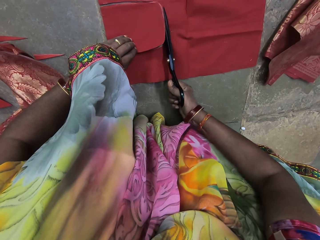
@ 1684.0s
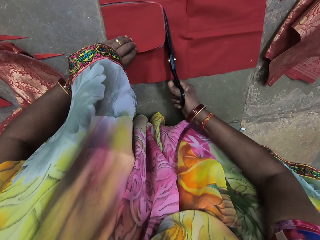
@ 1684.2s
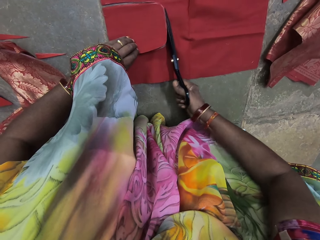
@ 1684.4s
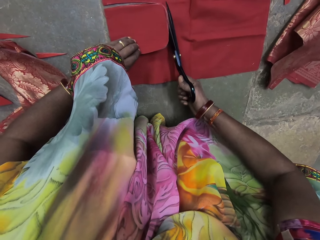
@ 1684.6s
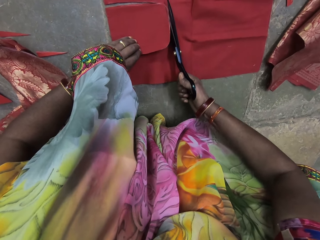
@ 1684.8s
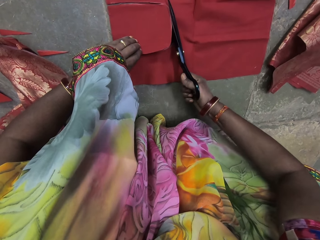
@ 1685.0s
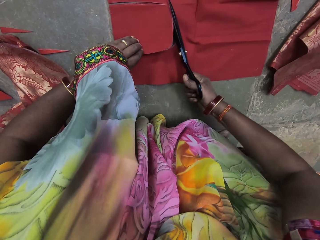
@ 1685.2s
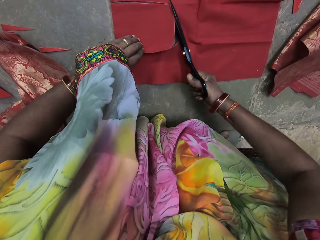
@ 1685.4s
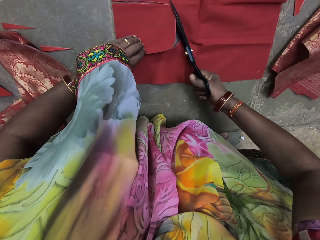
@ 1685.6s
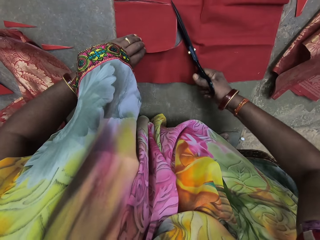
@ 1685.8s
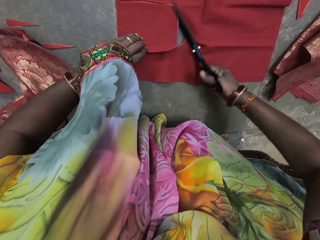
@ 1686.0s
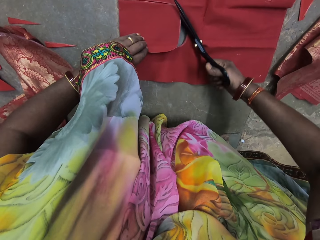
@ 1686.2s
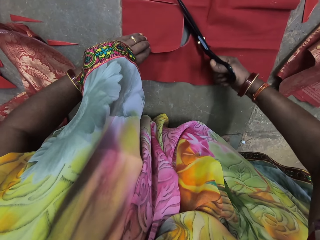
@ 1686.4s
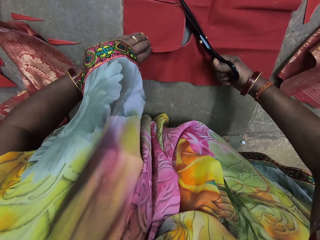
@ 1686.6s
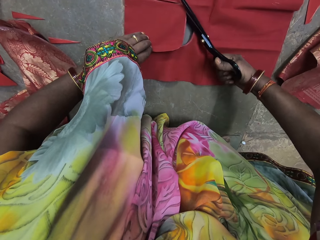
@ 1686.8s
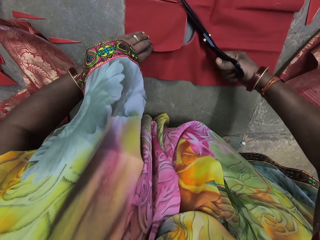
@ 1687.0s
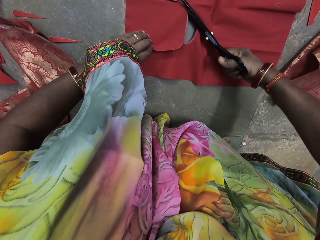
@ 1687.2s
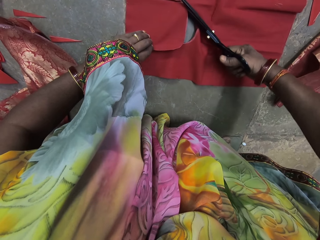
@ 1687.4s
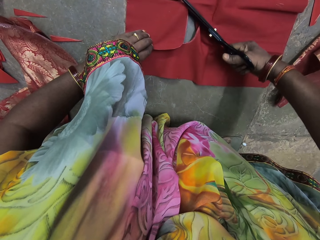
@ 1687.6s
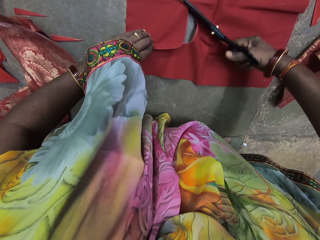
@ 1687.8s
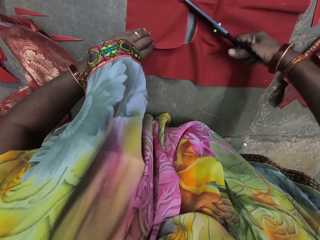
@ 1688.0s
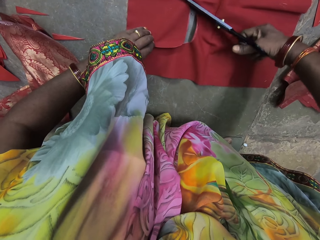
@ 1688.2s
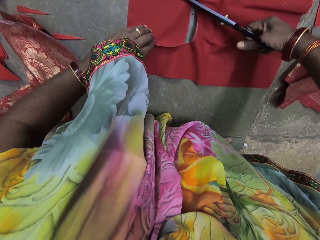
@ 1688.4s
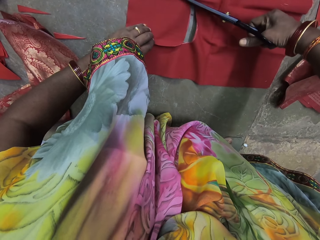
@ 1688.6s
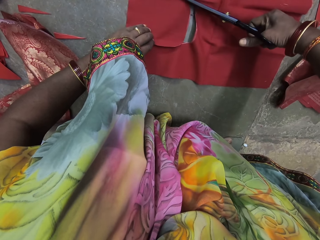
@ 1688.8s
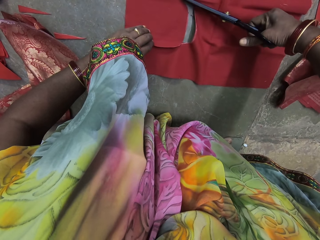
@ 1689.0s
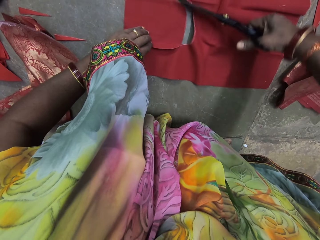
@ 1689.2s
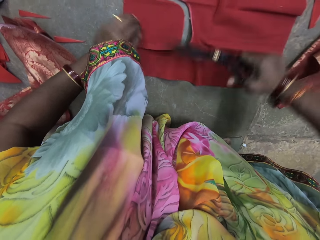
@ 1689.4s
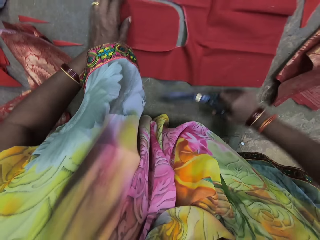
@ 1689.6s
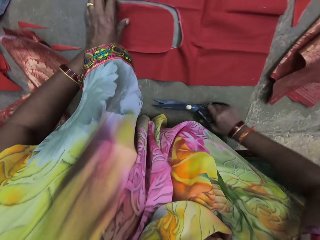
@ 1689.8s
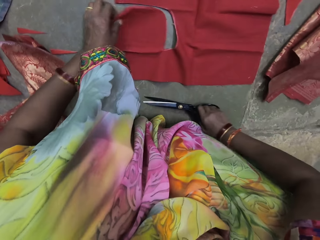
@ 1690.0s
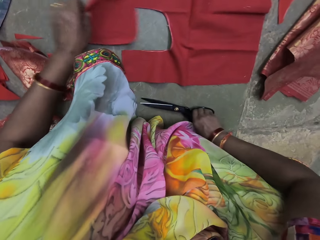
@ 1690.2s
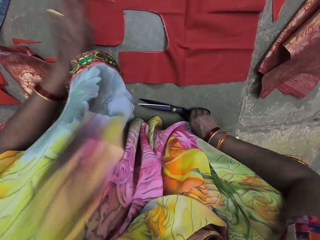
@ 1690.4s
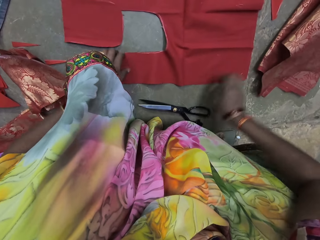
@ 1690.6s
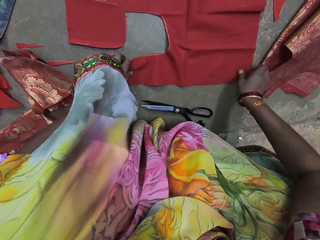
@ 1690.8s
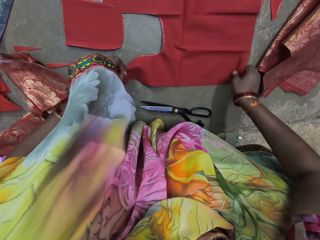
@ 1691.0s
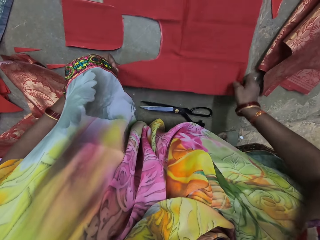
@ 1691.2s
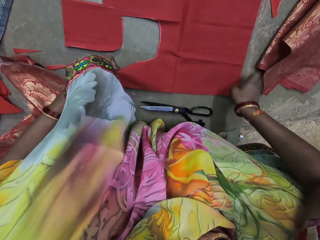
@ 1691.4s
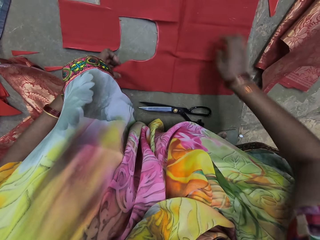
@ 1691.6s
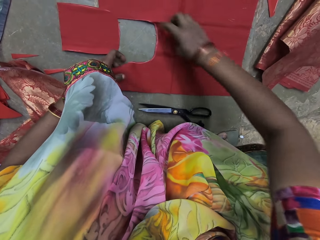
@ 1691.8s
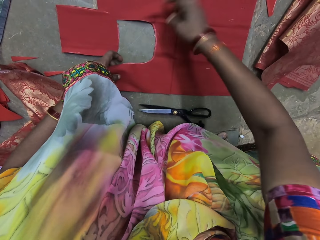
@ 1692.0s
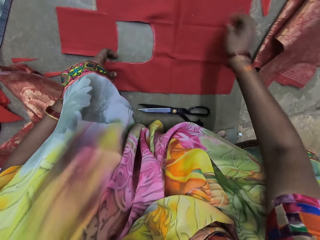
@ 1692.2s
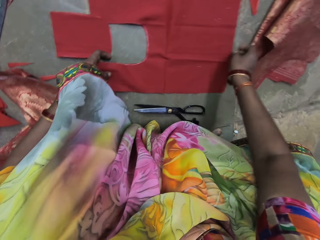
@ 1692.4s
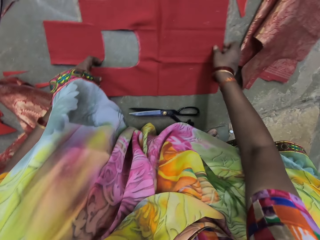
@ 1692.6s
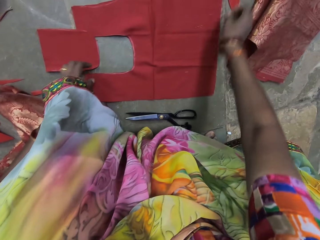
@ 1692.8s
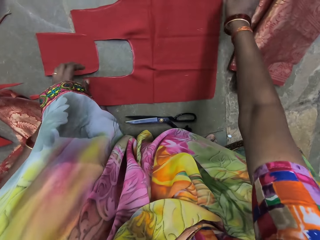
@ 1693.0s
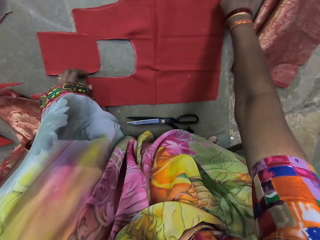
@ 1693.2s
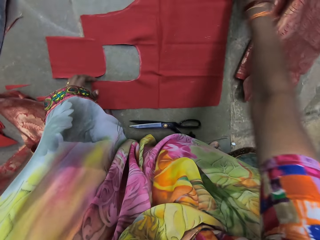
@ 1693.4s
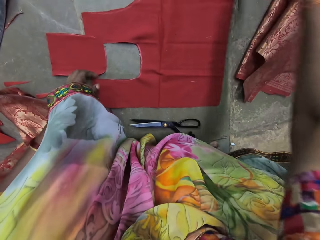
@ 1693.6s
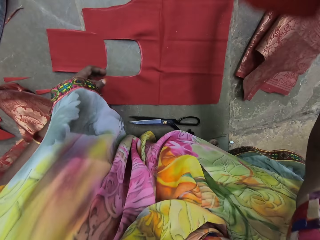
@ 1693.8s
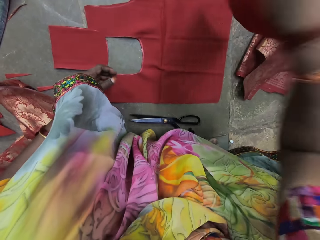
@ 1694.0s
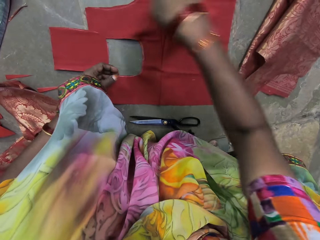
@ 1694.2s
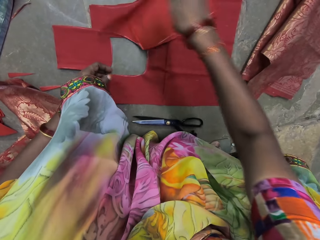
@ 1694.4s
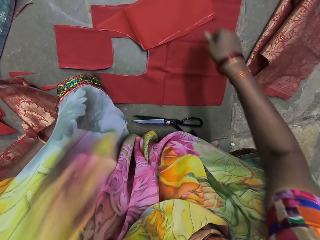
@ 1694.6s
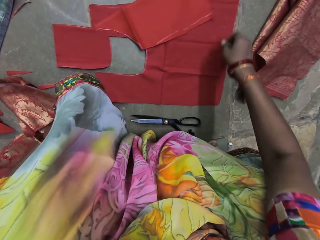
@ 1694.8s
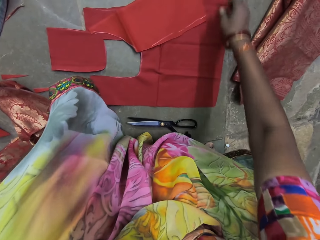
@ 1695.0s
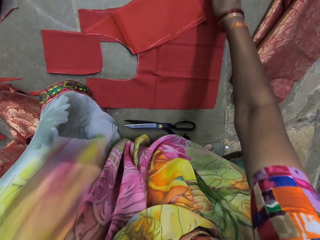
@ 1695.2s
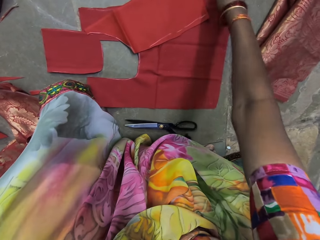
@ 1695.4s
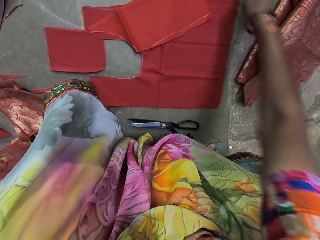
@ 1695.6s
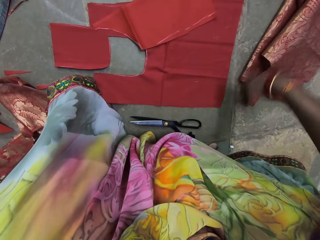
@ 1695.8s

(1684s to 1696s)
The camera wearer adjusts the cloth on the ground with her left hand. She drops the scissors on the ground with her right hand. She adjusts the cloth on the ground with her hands. She looks at the cloth. She drops a cloth on the ground with her right hand.

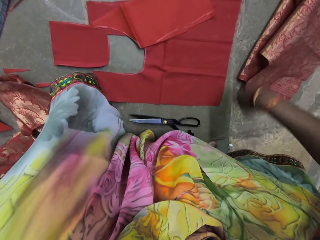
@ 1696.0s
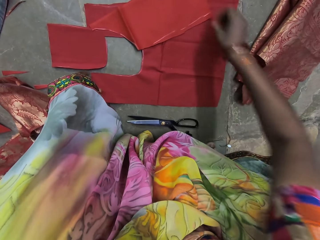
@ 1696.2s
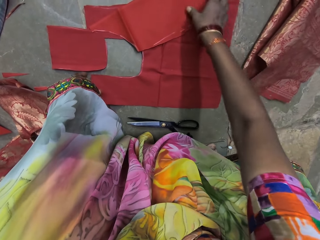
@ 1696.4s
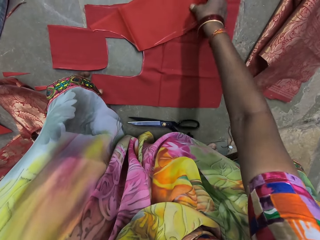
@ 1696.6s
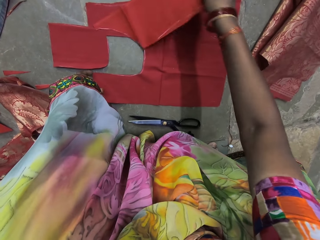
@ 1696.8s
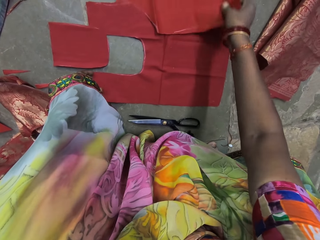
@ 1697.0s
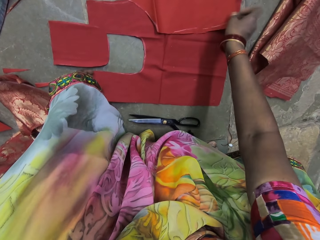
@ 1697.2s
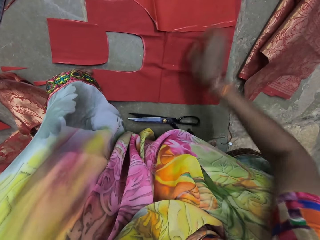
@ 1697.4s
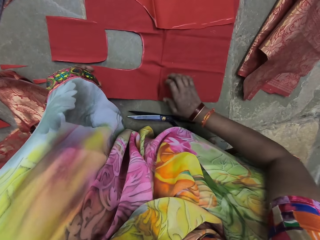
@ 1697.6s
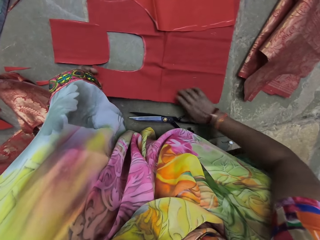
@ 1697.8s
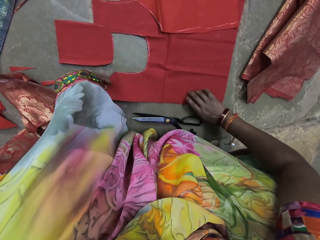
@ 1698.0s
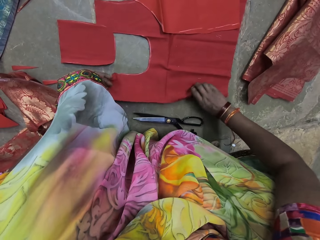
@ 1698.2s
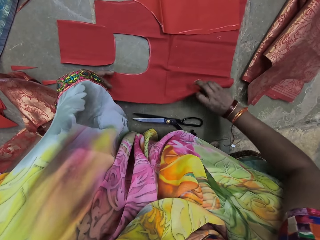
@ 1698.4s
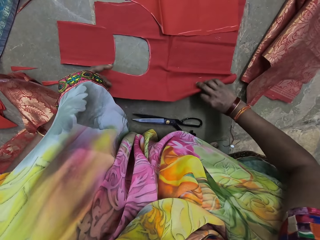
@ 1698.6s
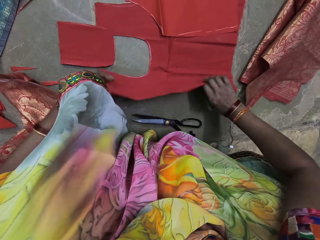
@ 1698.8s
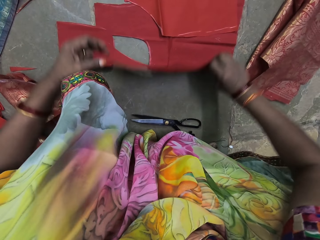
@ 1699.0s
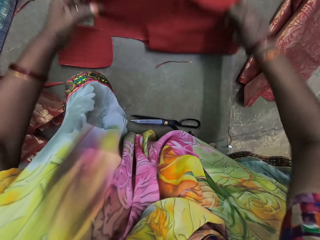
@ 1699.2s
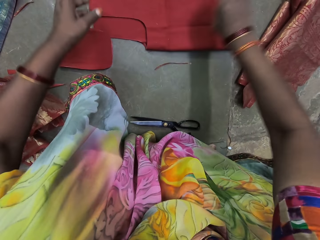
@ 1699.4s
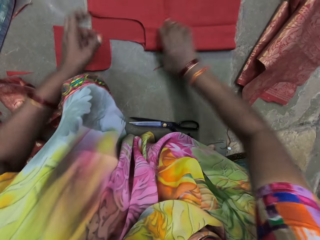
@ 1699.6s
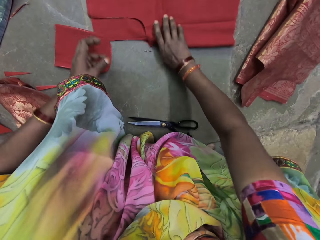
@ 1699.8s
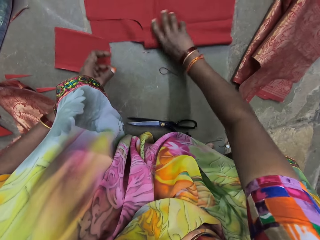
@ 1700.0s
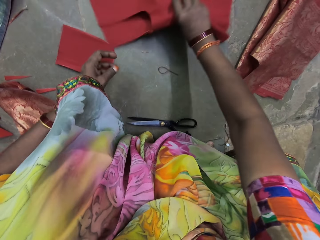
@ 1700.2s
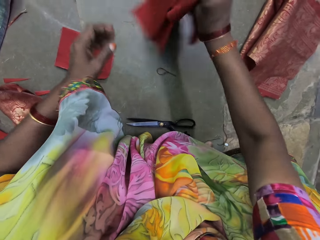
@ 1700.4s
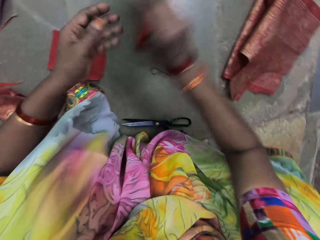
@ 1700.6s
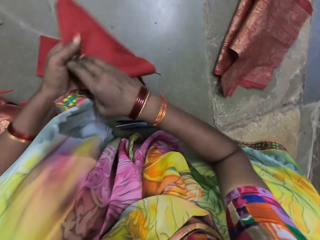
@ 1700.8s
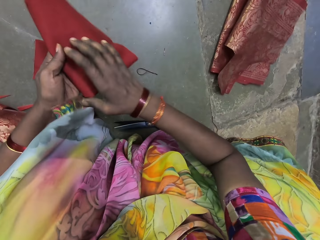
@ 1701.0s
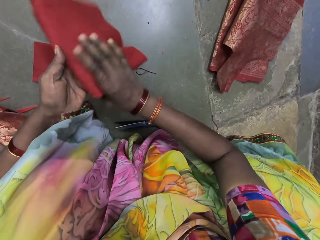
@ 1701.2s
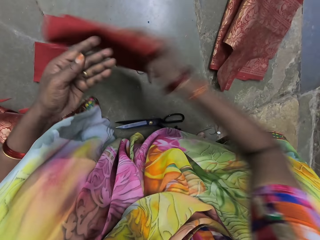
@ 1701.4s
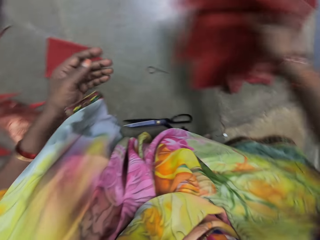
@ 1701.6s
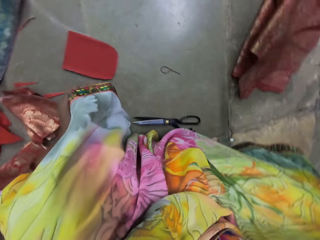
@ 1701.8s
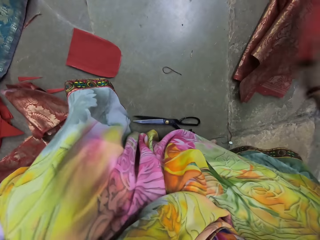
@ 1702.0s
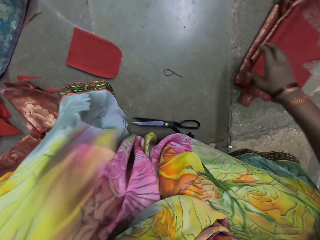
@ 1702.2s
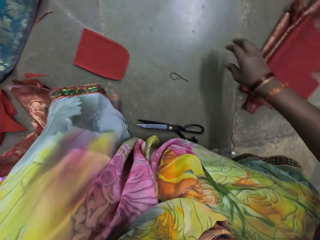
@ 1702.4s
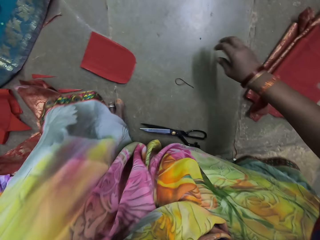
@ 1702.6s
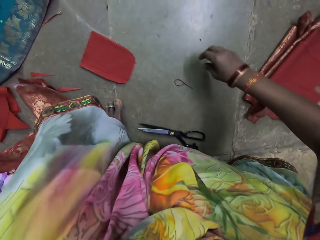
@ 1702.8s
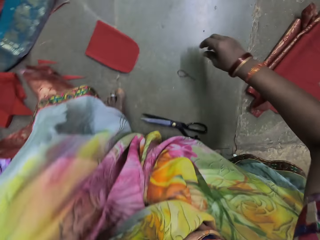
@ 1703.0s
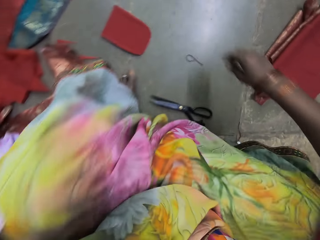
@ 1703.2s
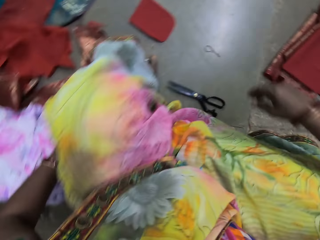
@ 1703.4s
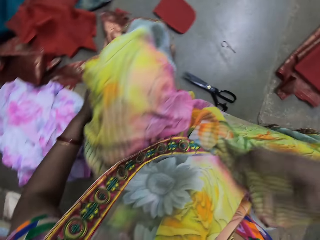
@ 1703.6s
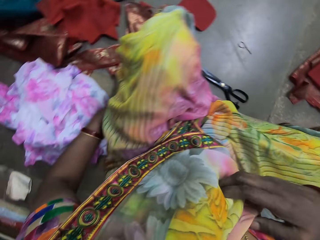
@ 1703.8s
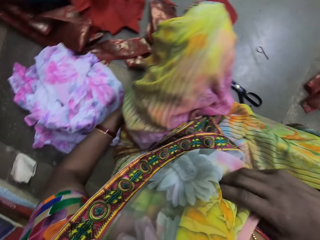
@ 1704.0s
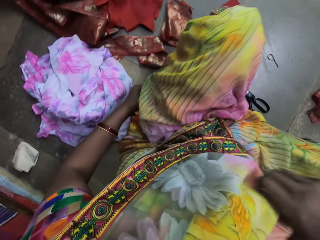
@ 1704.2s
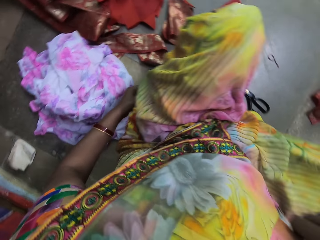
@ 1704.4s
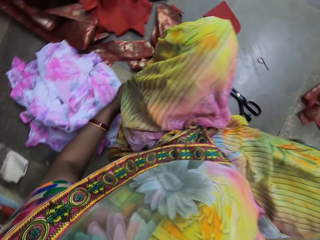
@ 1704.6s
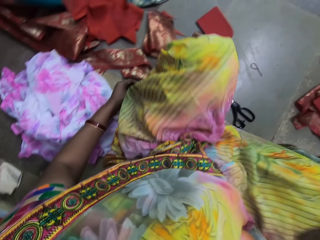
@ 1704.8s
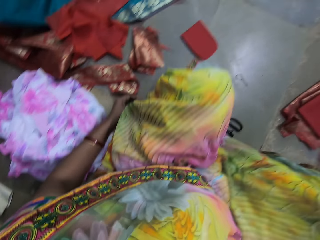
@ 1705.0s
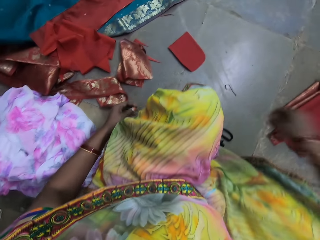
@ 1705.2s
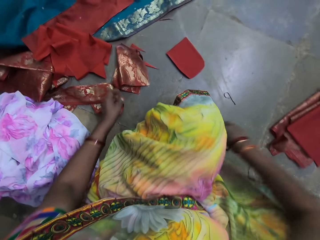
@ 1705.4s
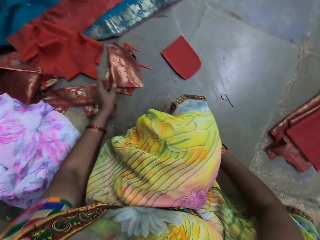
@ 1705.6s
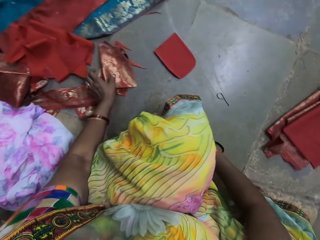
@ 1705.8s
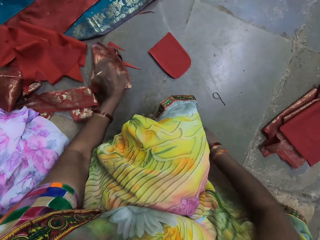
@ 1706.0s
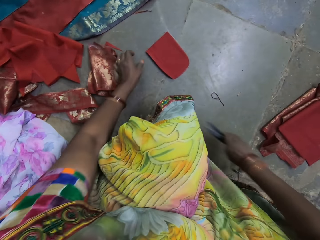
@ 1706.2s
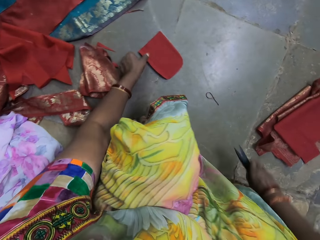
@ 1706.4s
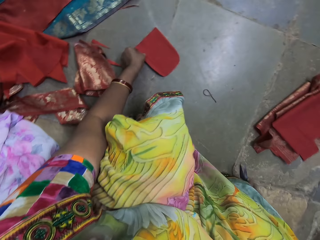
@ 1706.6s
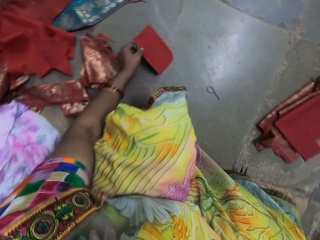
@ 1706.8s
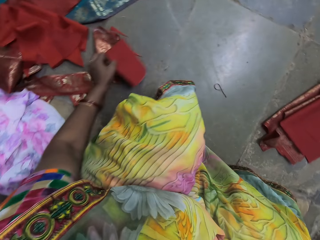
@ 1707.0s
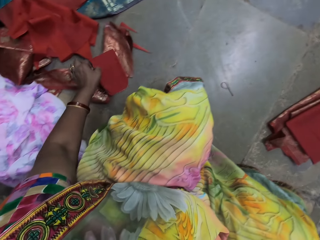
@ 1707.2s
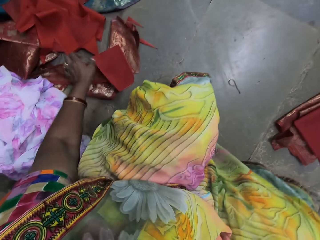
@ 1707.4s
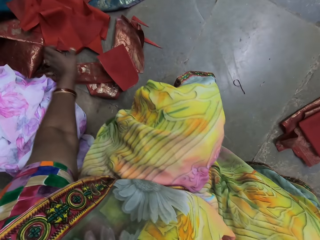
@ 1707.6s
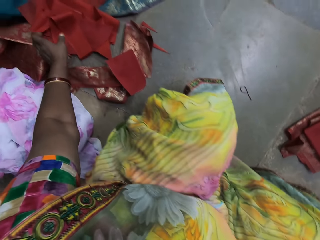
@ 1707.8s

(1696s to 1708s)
The camera wearer adjusts the cloth on the ground with her right hand. She adjusts the cloth on the ground with her hands. She folds the cloth on the ground with her hands. She picks up the cloth from the ground with her right hand. She holds the cloth with her hands. She drops the cloth on a pile of clothes with her right hand. She touches the cloth. She rubs the cloth with her right hand. She moves the scissors. She adjusts the cloth on the ground with her left hand. She moves a piece of cloth.
